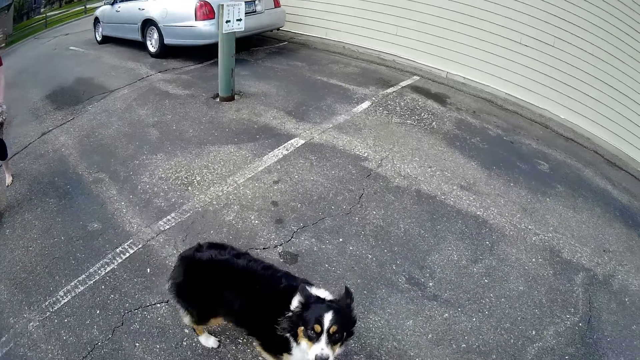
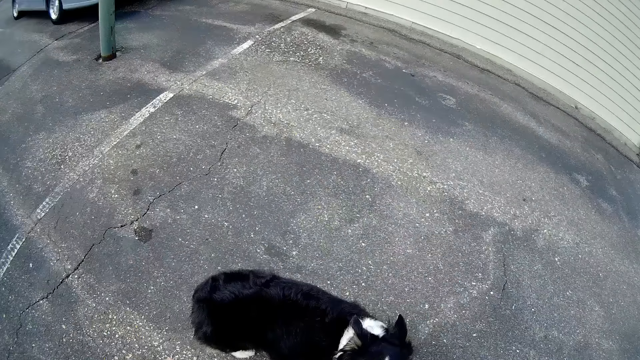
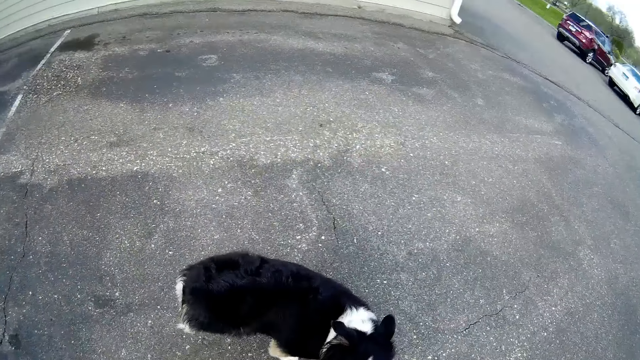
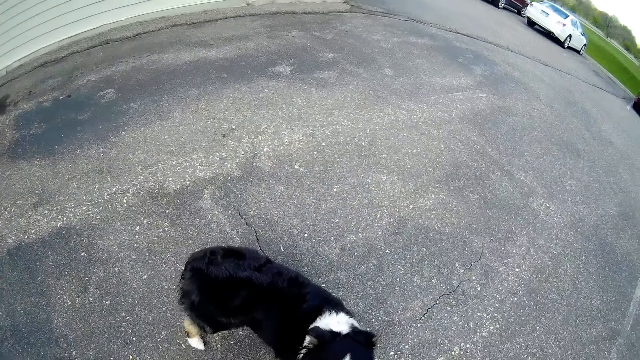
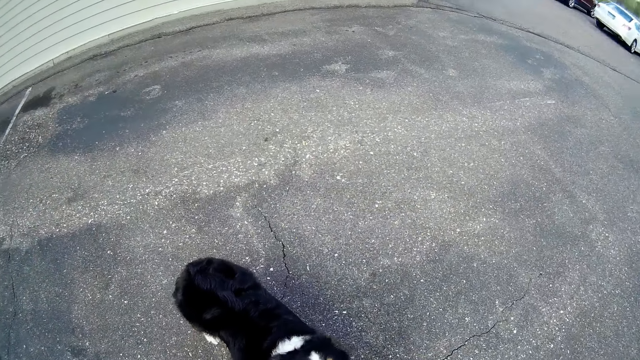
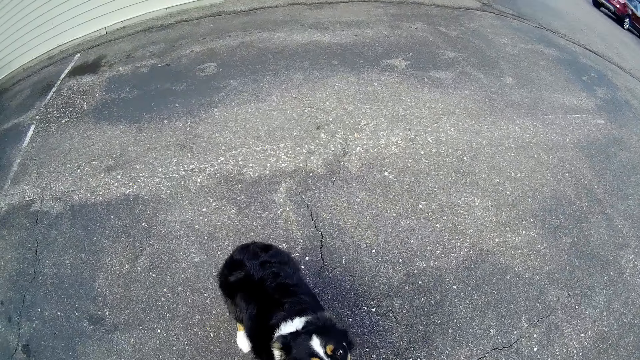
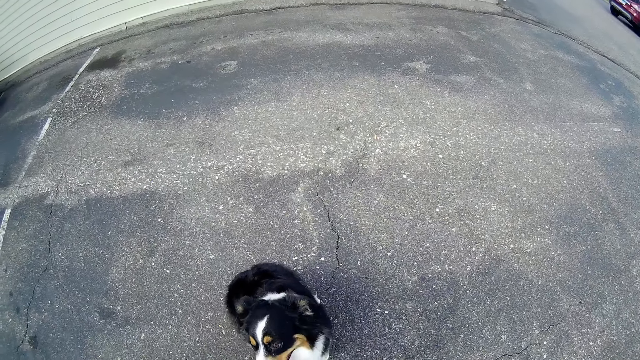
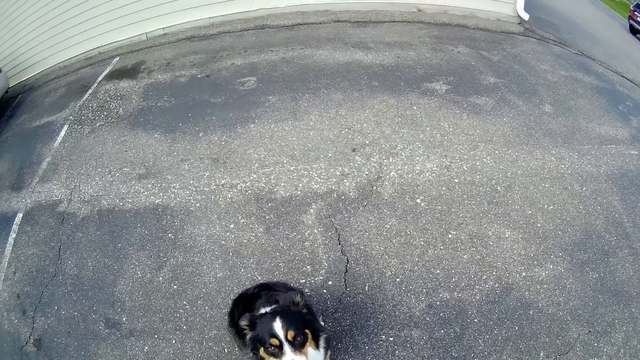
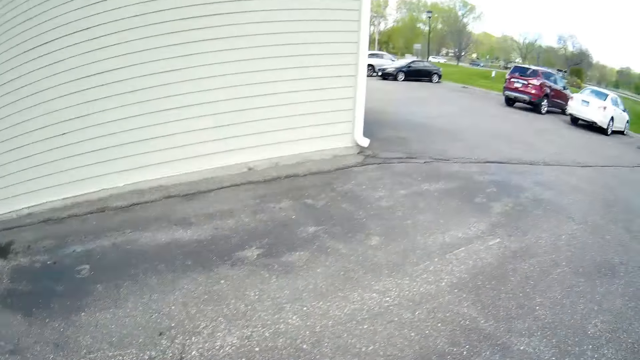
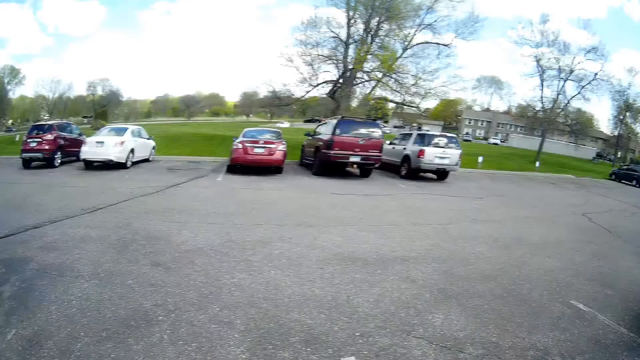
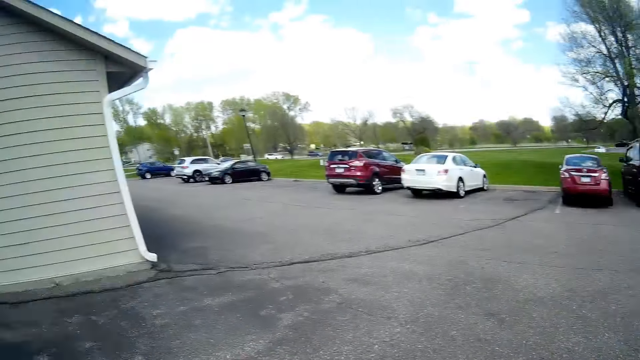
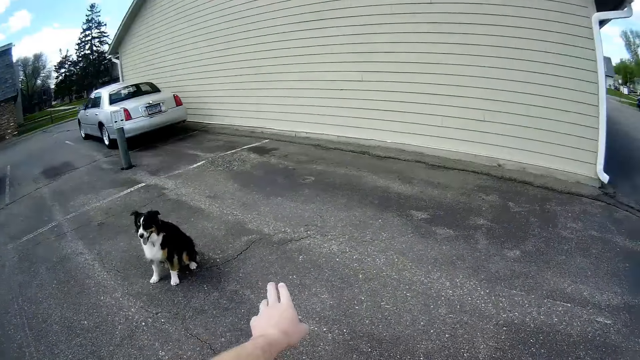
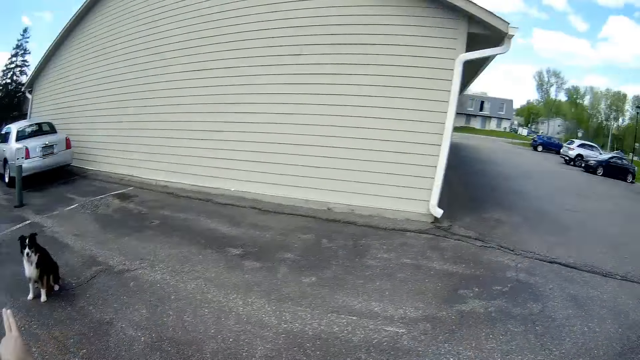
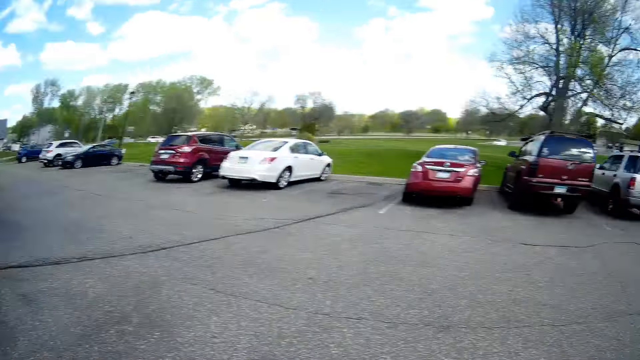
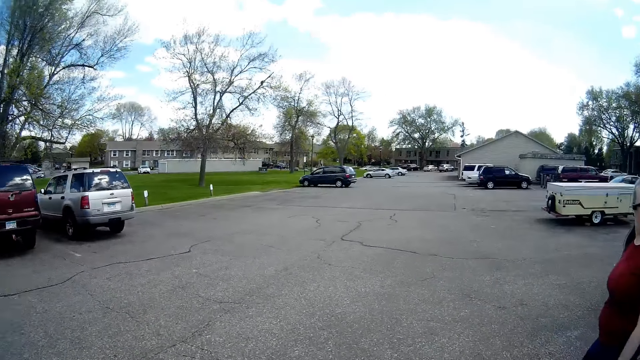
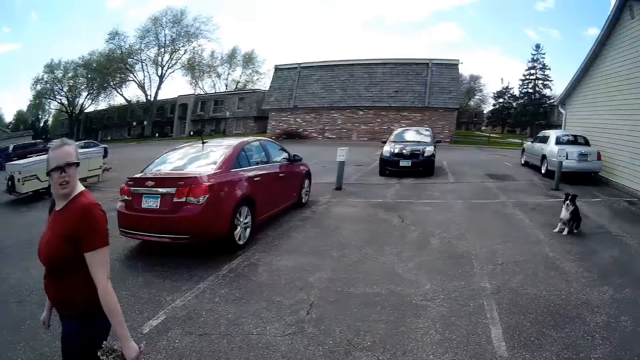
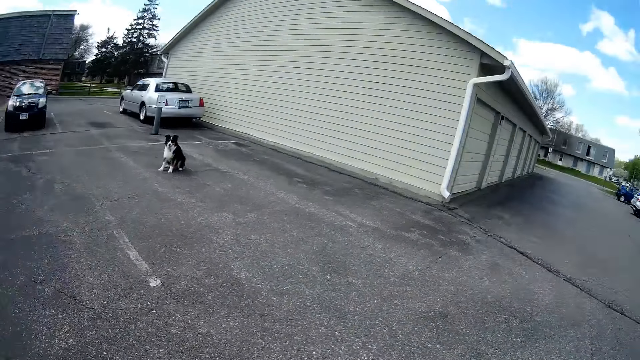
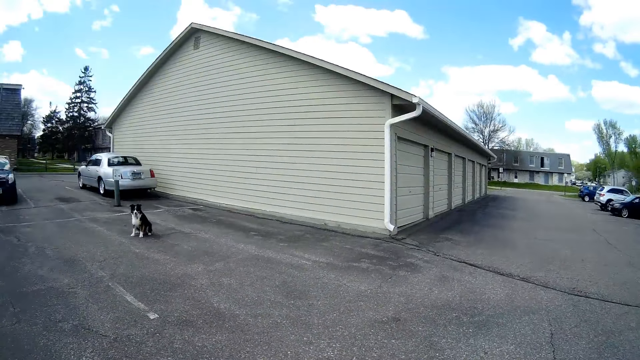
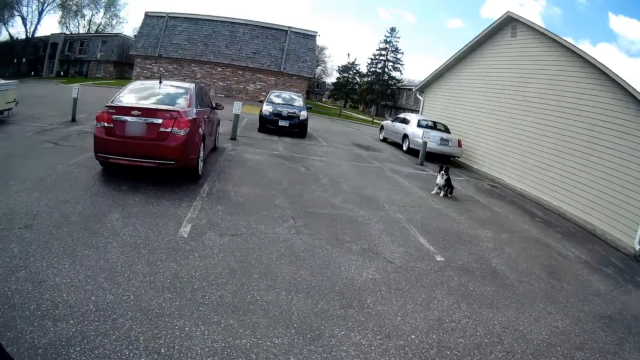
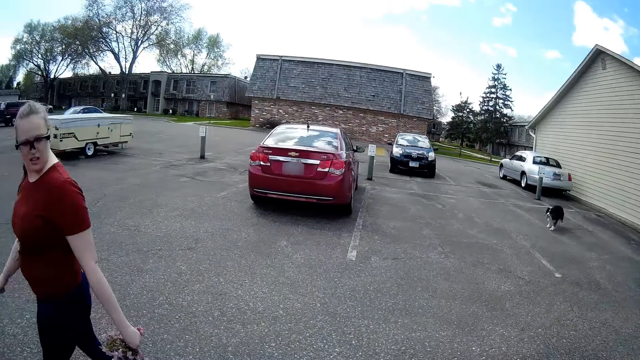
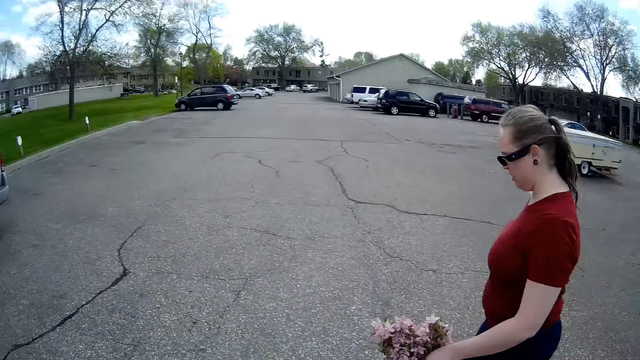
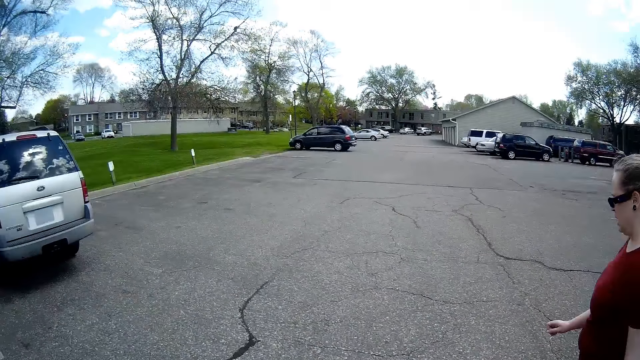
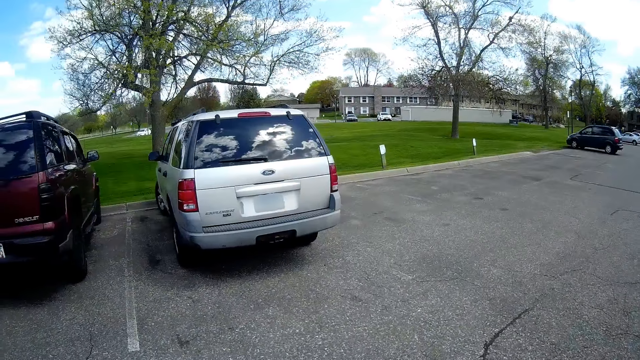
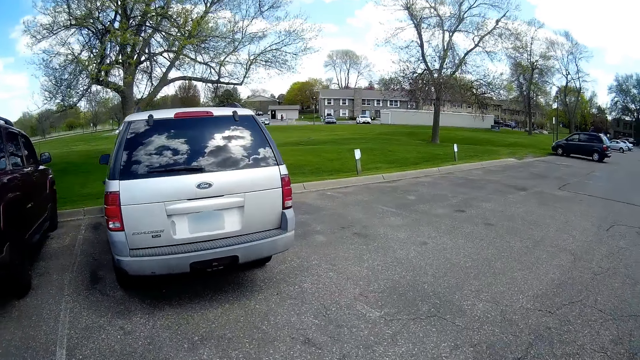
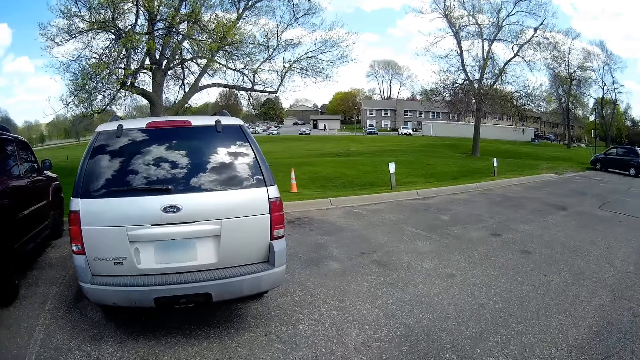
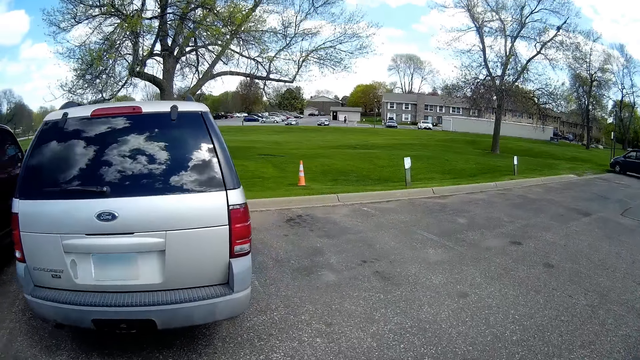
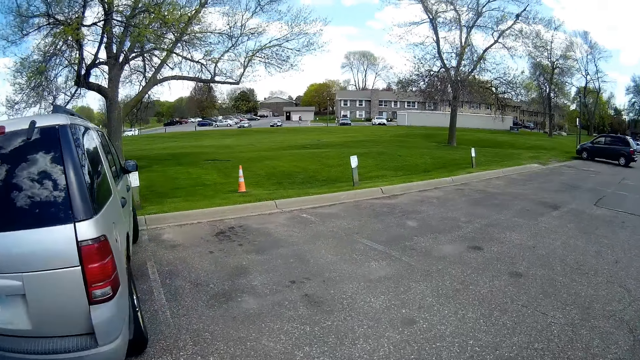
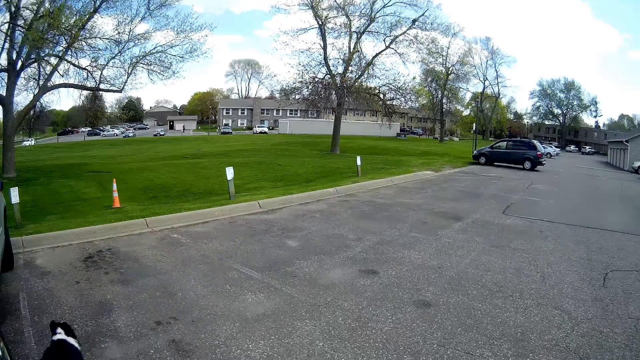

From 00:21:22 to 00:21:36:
The dog sits on the floor. The camera wearer points at the dog. He lifts his left hand upwards. The dog walks past the camera wearer.

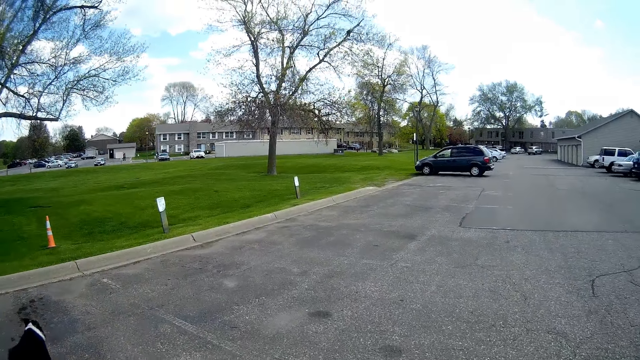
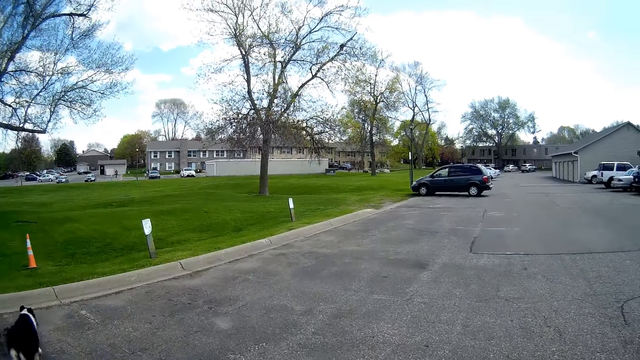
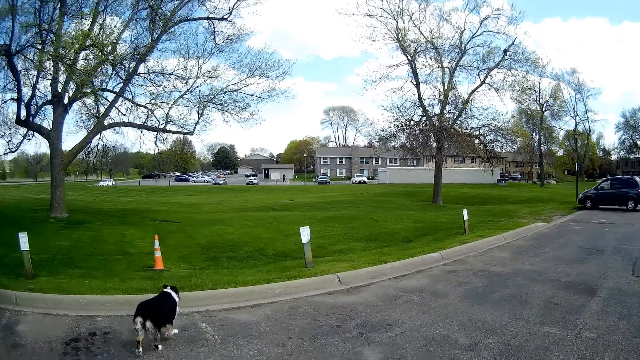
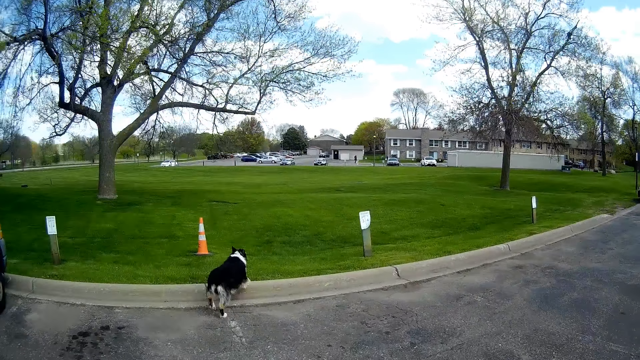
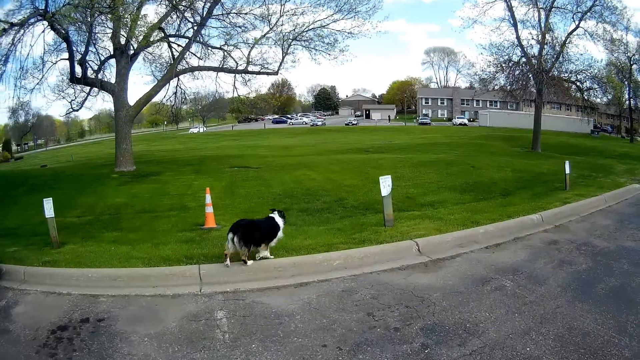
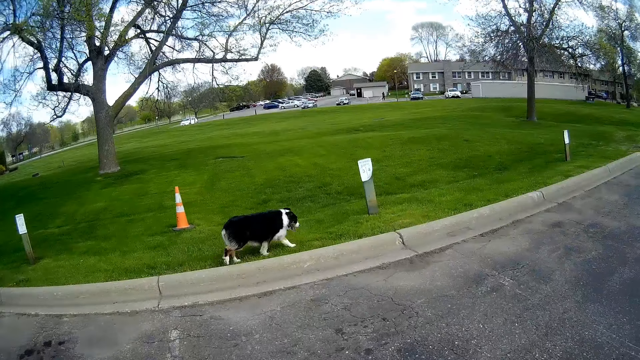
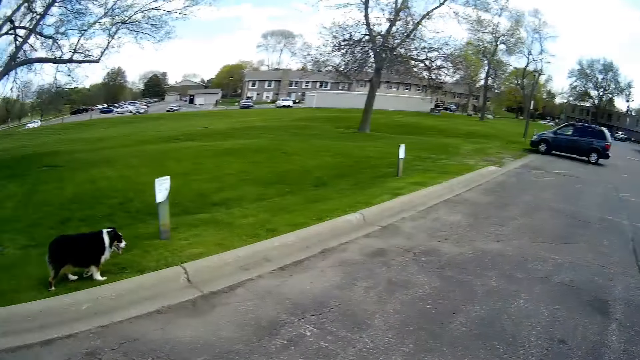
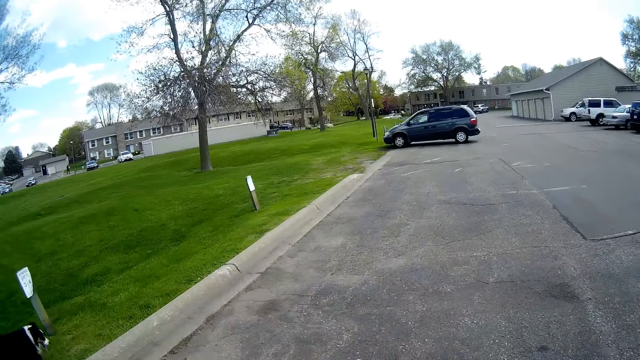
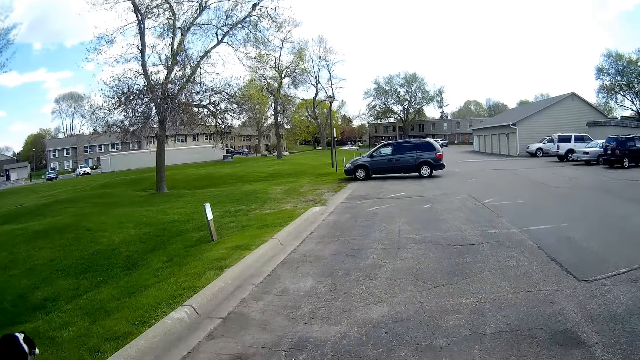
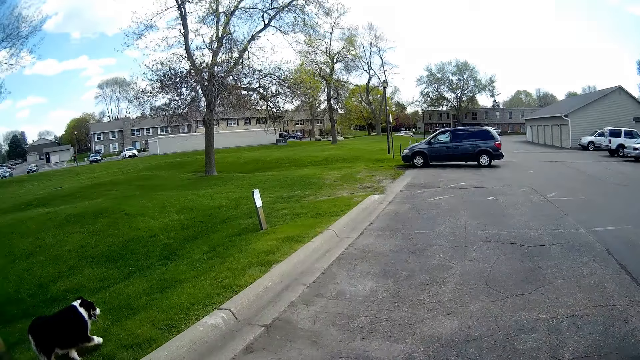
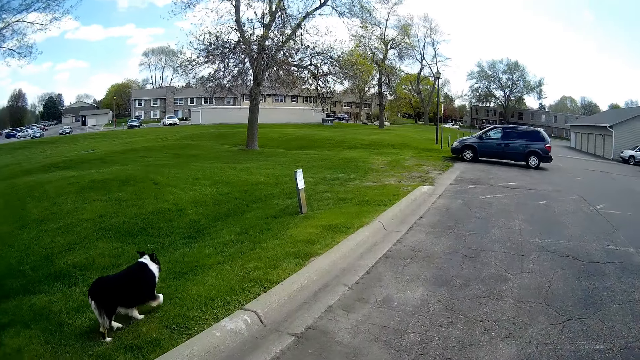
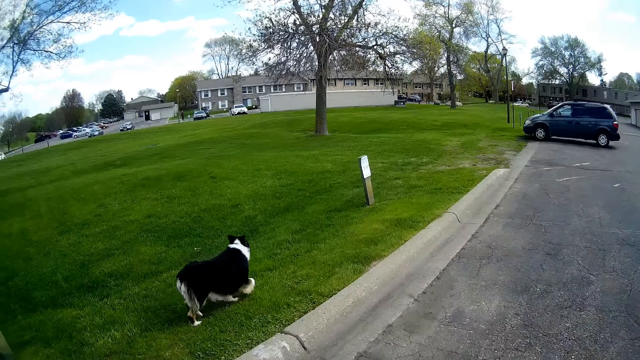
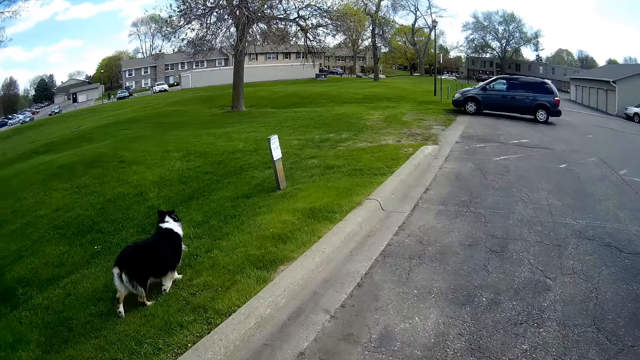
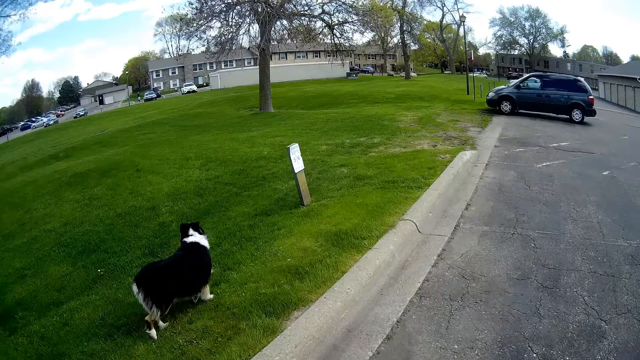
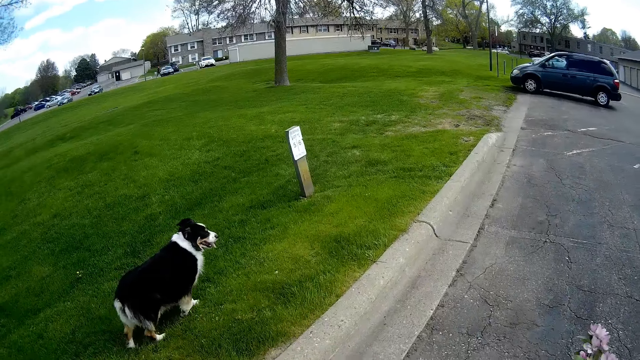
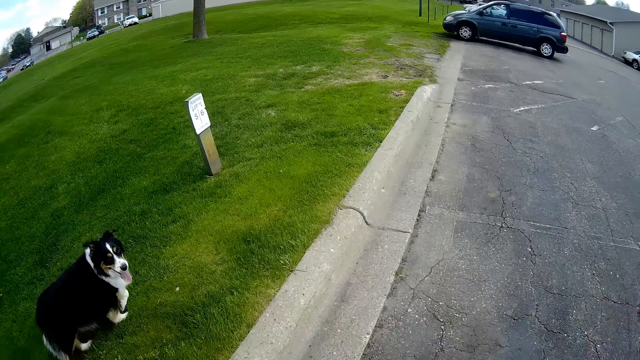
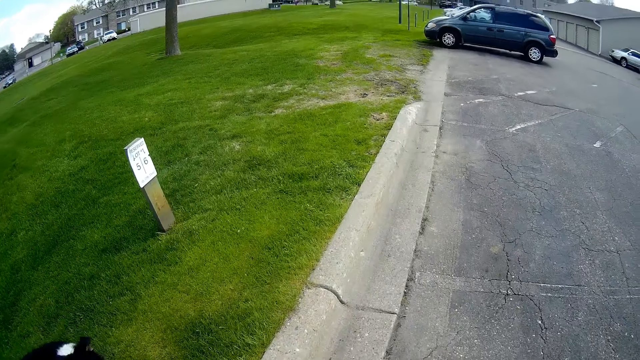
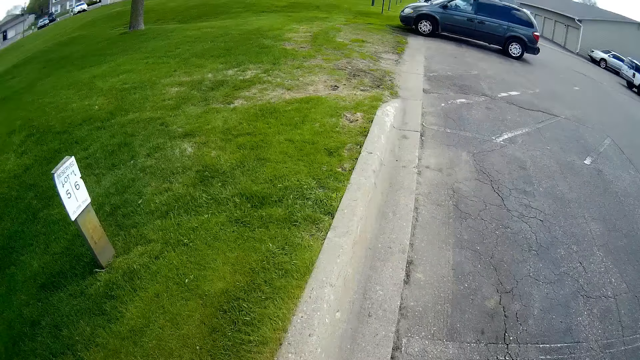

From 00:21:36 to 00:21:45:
The dog walks on the grass.
